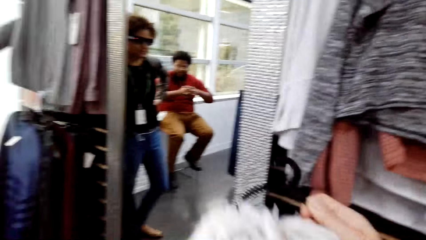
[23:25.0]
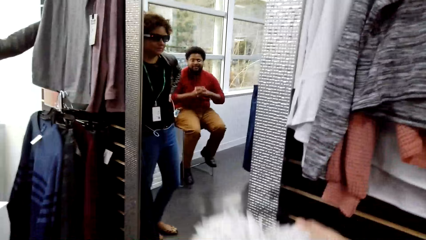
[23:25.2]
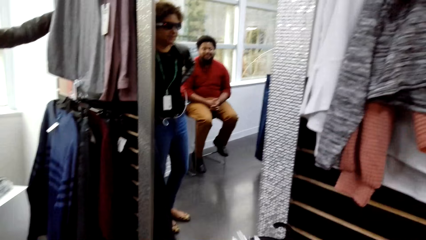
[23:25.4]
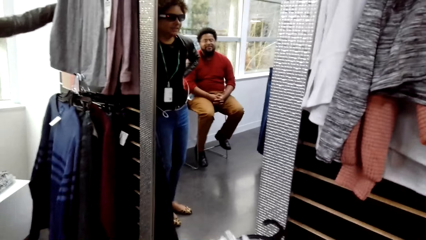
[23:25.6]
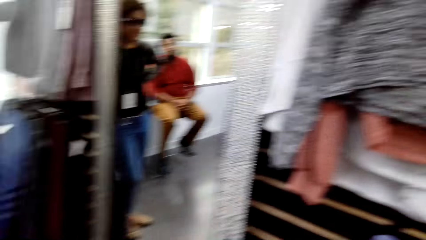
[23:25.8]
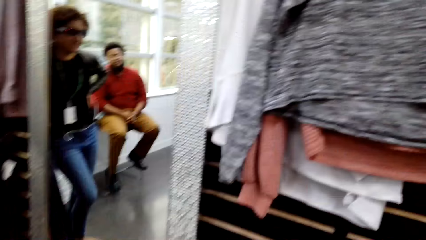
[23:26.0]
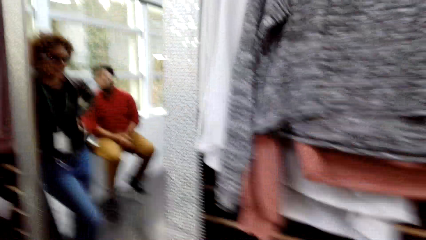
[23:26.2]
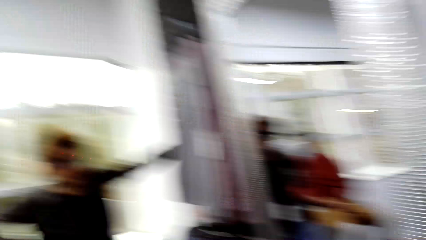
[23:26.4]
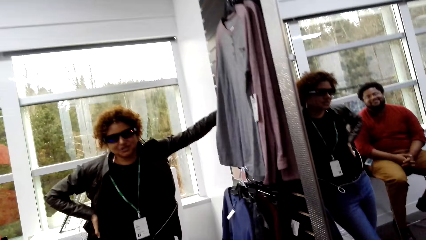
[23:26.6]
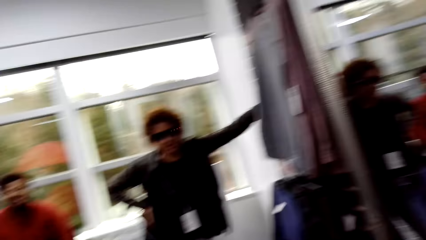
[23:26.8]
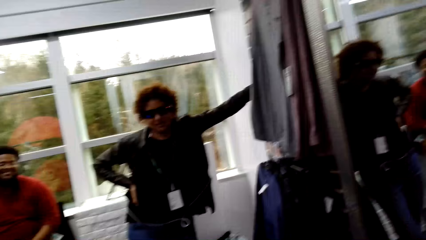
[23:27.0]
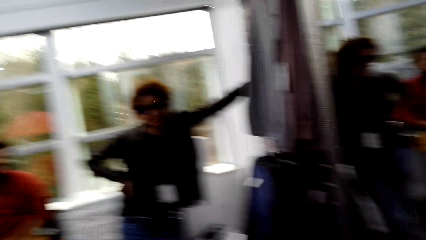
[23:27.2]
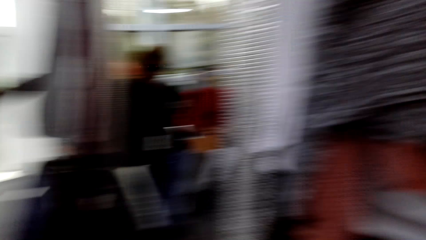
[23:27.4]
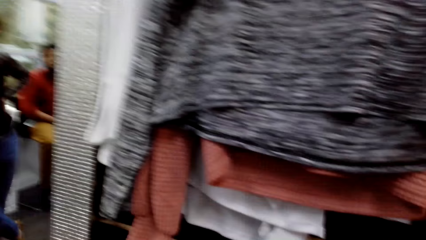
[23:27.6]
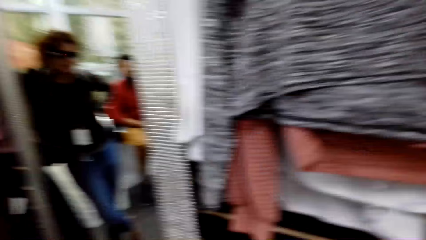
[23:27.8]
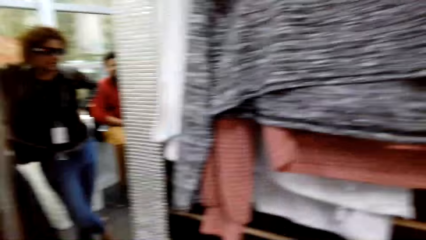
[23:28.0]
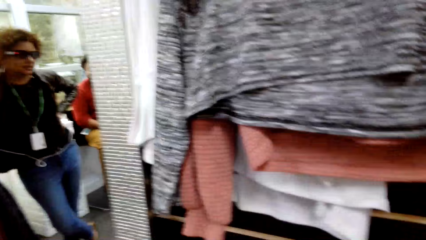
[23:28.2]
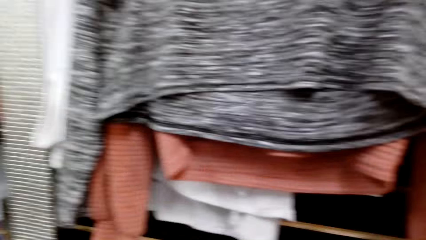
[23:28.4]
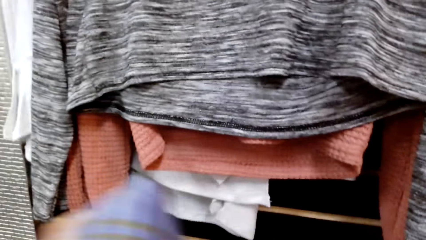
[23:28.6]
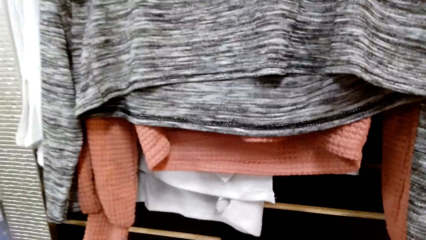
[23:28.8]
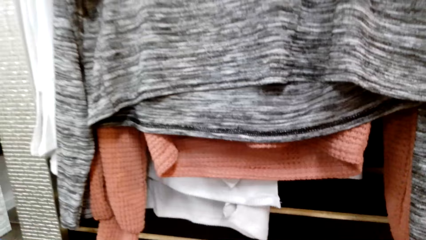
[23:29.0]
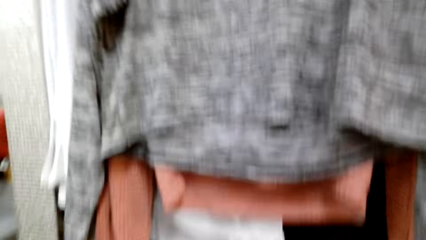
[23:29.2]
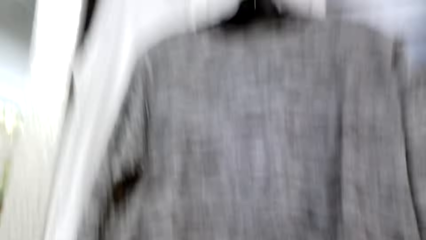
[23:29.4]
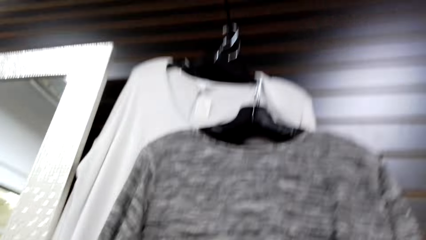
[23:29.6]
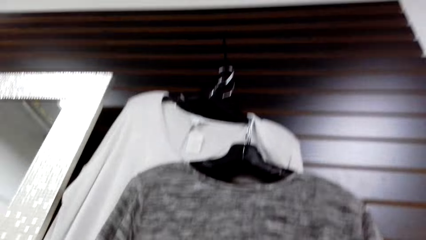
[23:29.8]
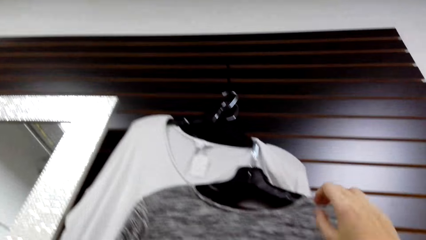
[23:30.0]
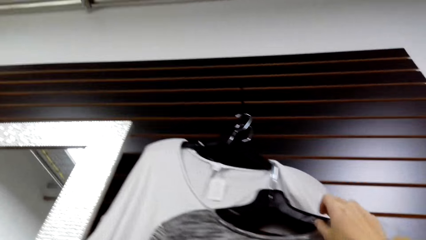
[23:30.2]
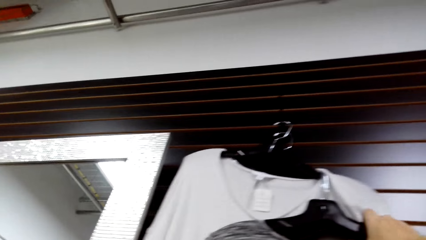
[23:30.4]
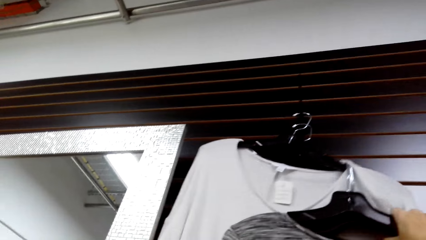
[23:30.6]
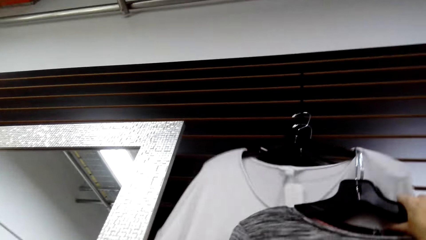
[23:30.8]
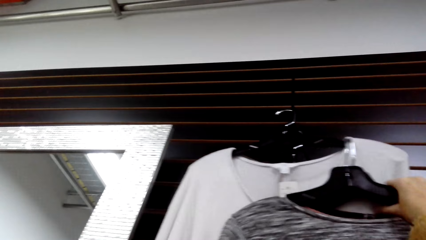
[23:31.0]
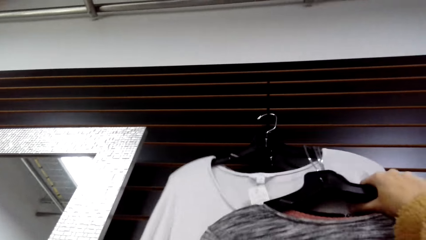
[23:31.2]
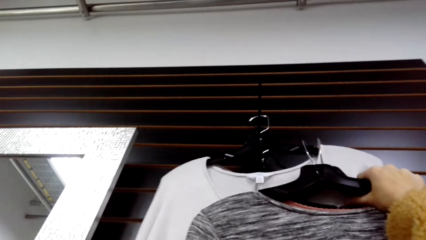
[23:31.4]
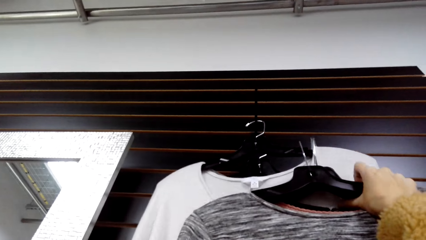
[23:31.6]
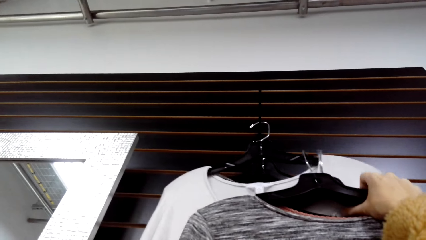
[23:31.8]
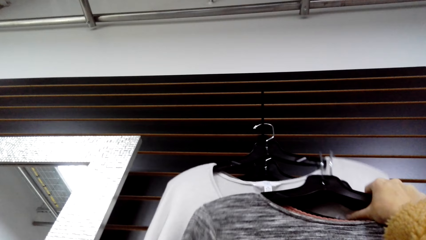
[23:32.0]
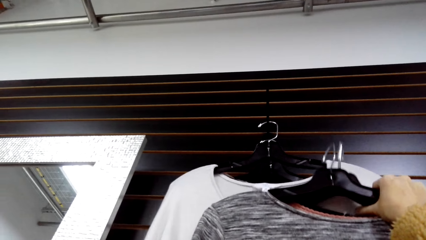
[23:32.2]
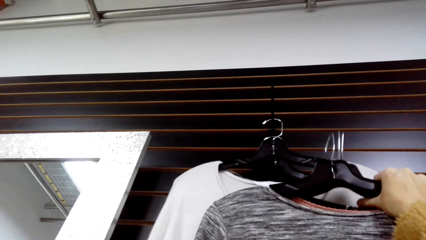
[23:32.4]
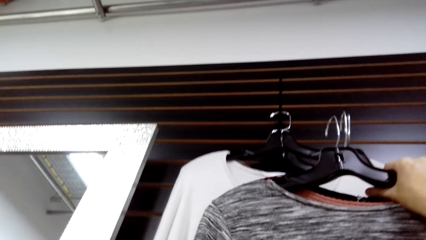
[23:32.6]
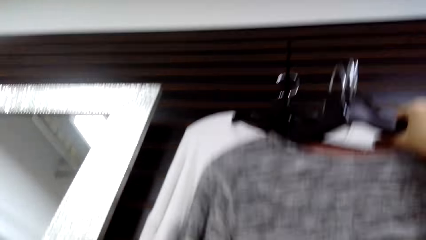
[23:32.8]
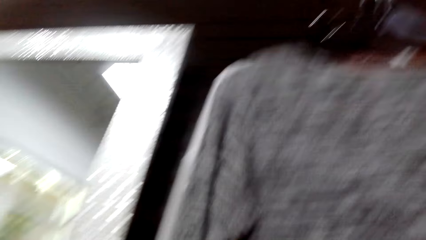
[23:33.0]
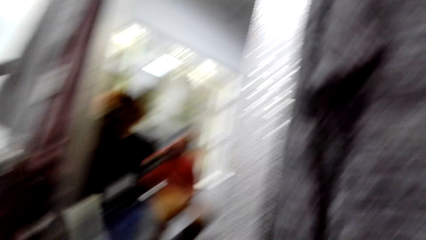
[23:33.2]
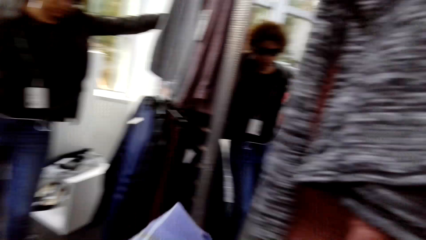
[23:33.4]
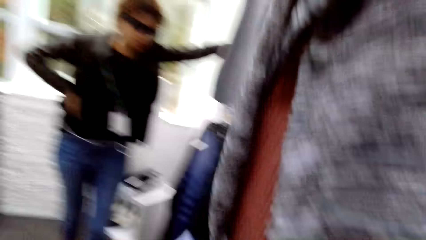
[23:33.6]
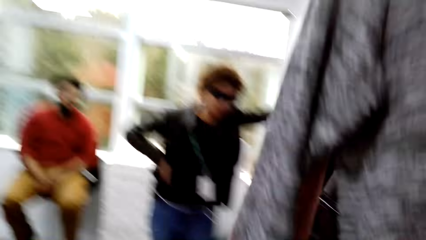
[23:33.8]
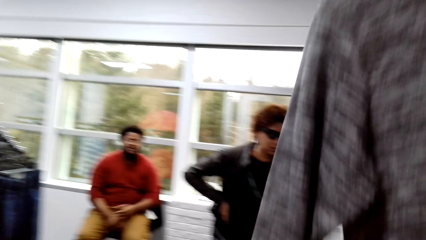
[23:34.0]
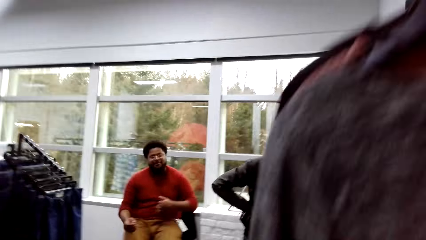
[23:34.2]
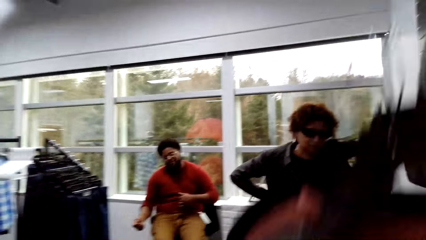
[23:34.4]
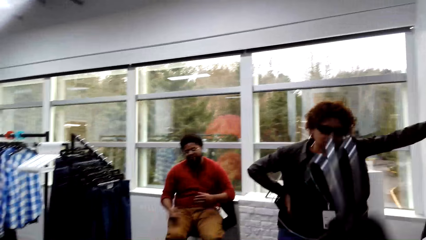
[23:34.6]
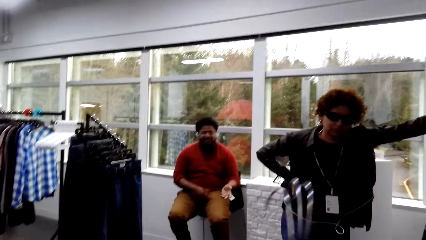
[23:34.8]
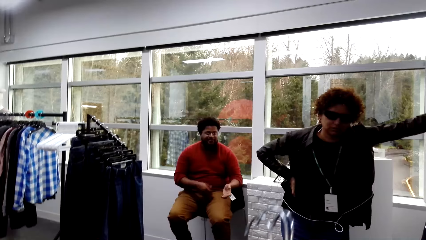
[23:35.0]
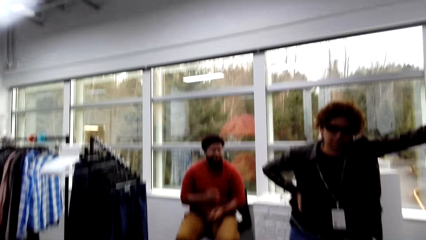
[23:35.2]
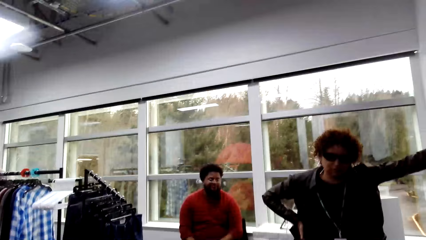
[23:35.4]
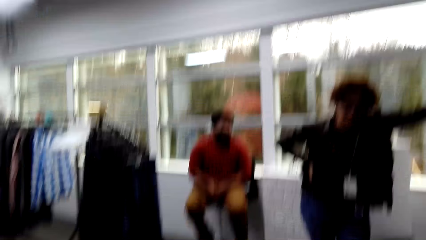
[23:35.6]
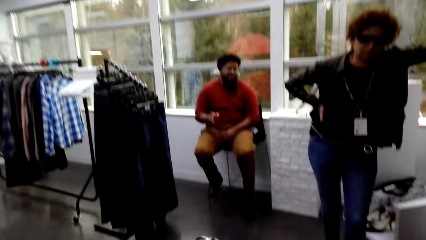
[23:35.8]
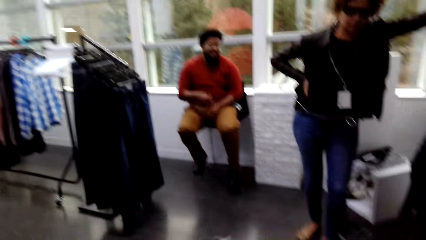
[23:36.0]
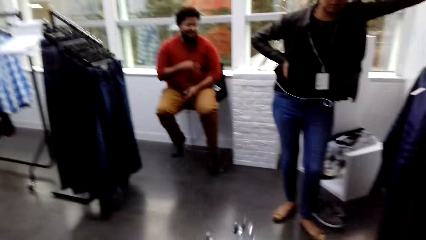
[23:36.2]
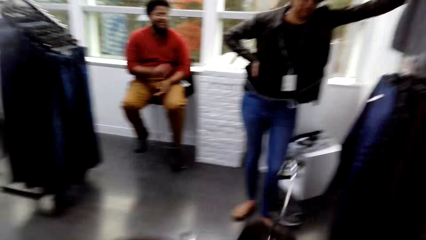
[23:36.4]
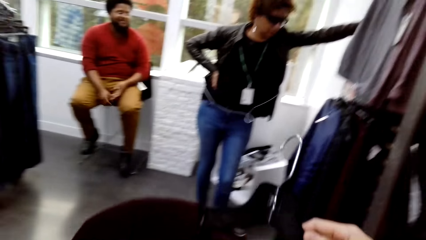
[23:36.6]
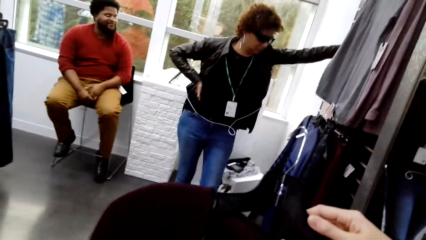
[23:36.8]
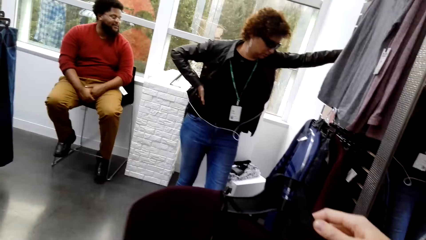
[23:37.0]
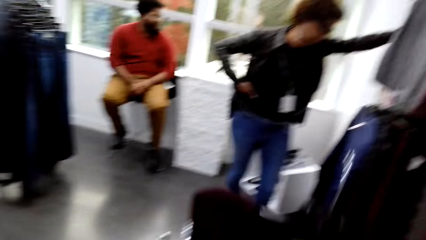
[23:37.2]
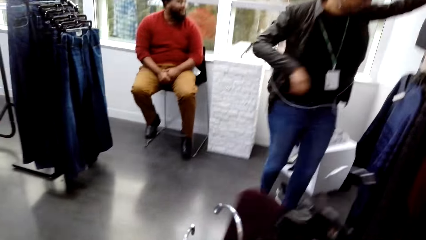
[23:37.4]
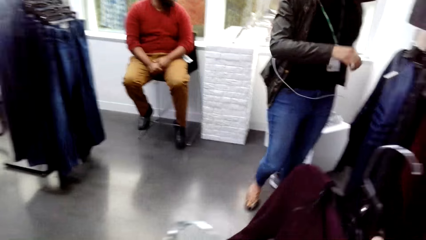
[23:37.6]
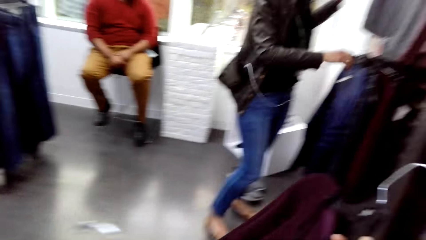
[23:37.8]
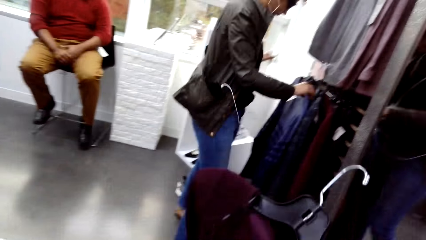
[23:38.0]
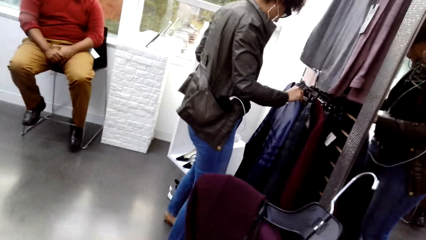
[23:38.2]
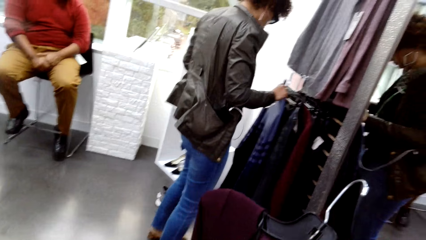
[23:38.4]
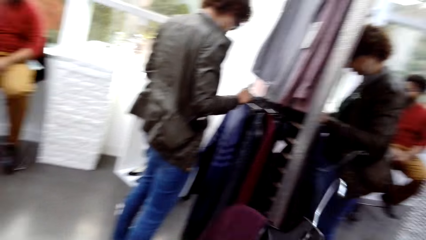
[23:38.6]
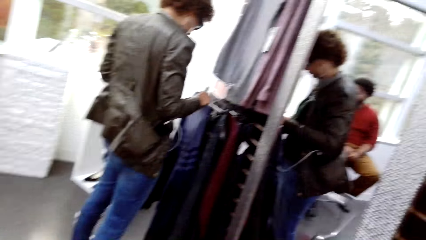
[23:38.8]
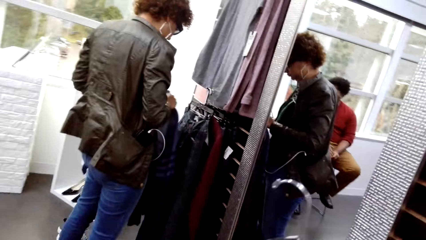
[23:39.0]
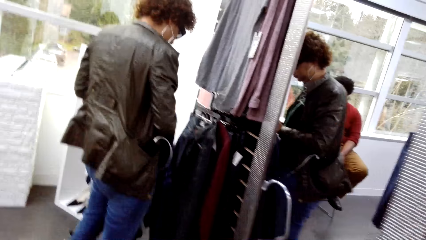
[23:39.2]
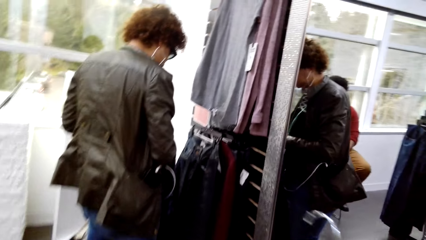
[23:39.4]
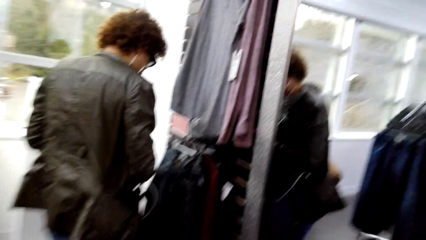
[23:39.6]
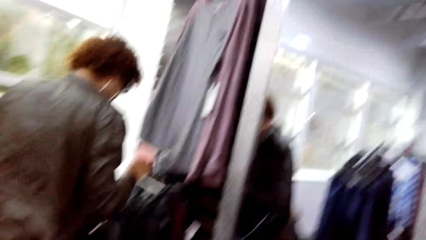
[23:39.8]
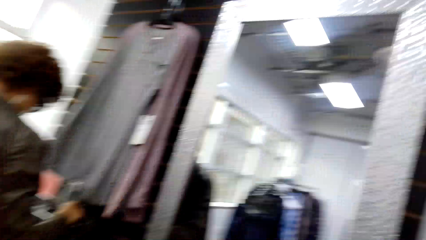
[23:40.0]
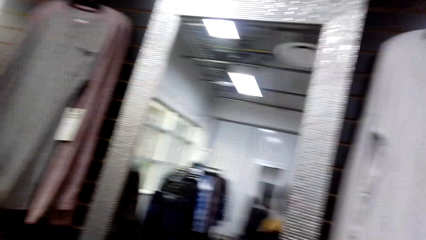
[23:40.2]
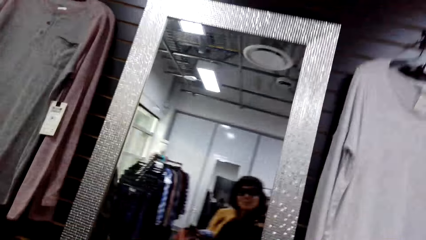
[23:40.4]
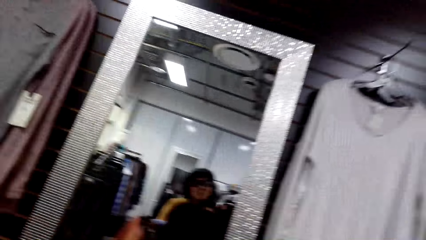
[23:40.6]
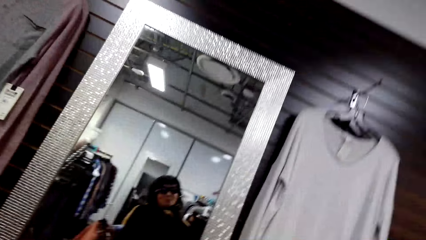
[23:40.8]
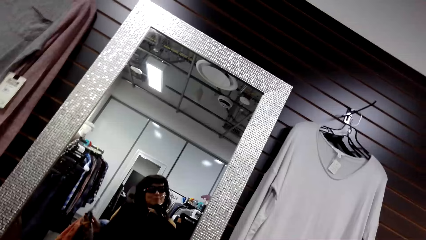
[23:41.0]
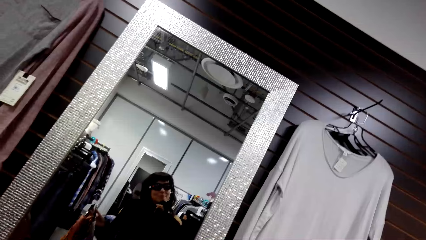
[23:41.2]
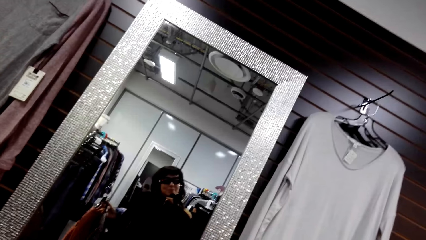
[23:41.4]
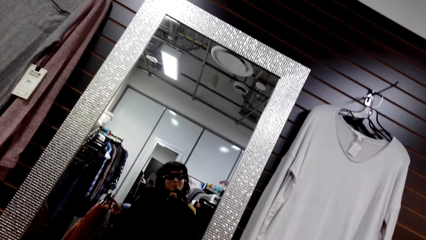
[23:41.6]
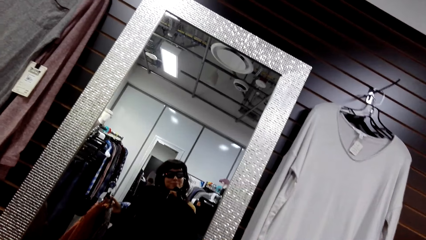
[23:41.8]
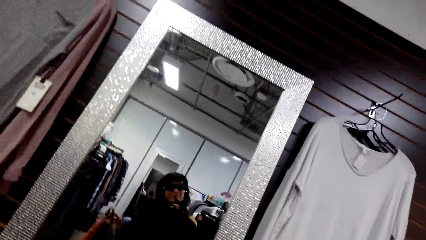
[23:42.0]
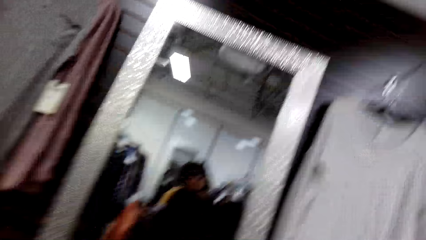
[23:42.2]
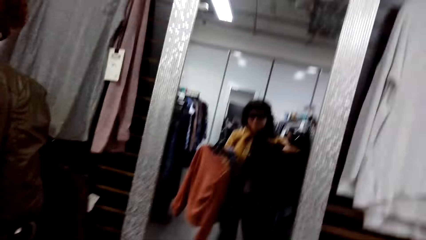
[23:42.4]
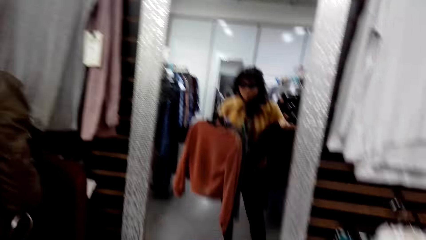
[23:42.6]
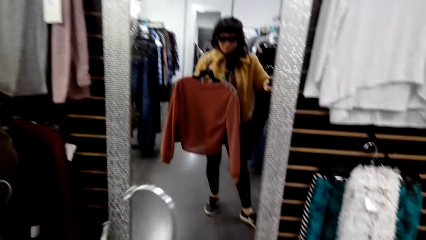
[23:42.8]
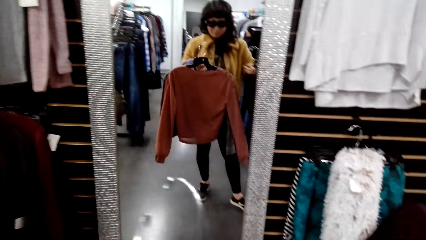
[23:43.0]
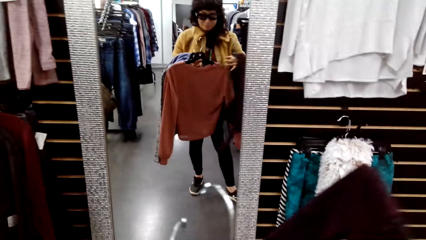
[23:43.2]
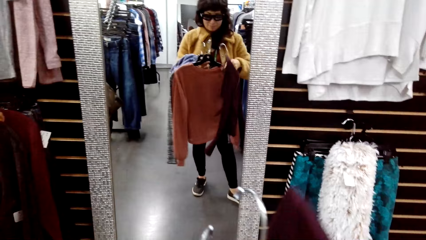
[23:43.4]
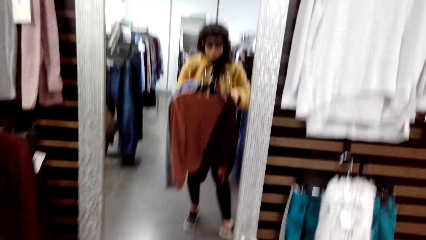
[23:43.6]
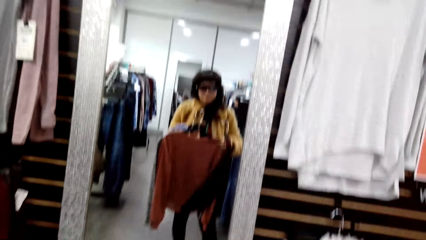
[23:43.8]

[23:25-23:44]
The camera wearer looks at the mirror. A woman puts her hand on the wall. The camera wearer picks up a top. The woman looks at the tops. The woman holds the clothes. The camera wearer moves towards the mirror. They look at the mirror.
